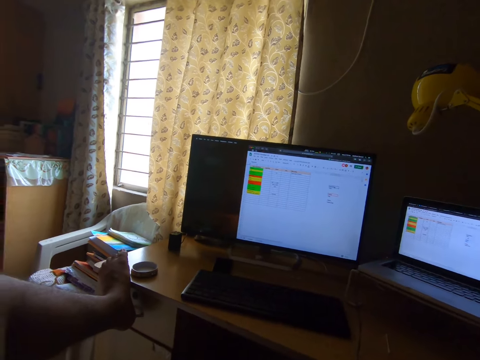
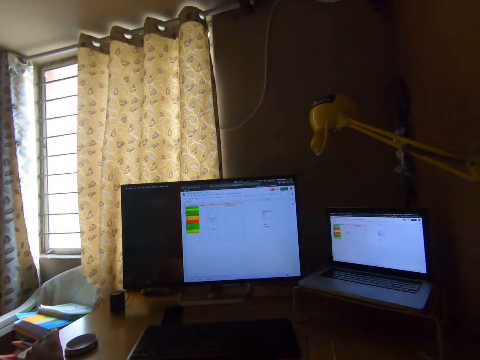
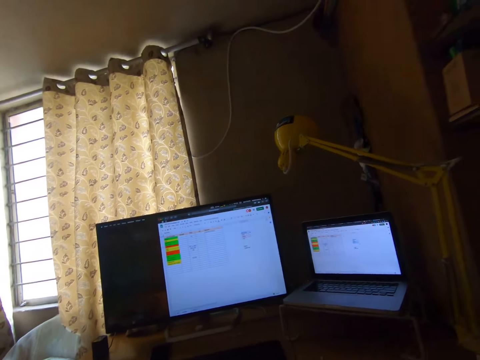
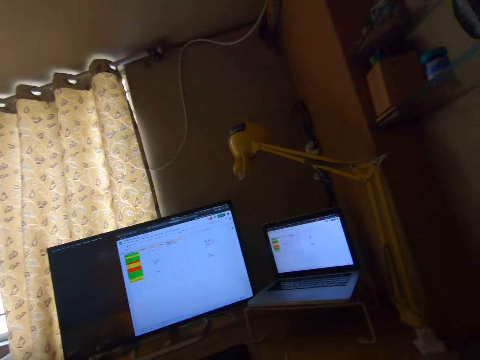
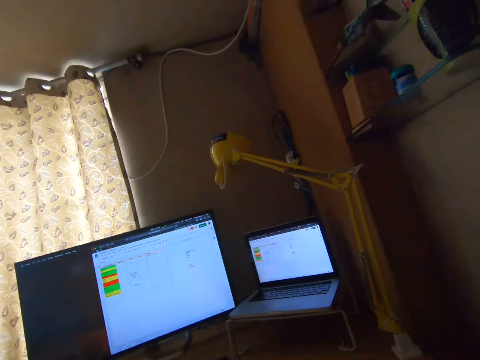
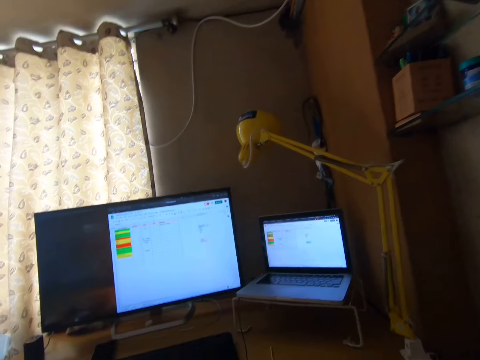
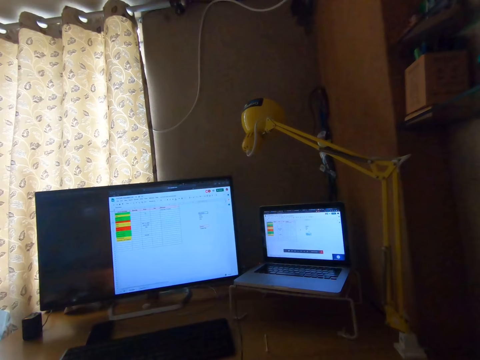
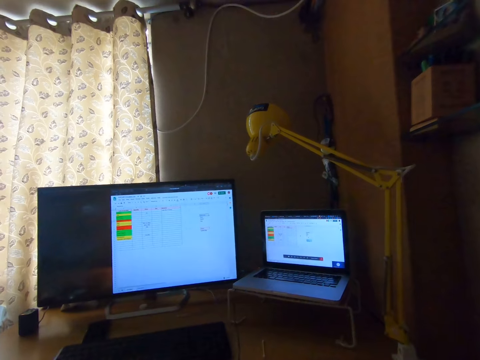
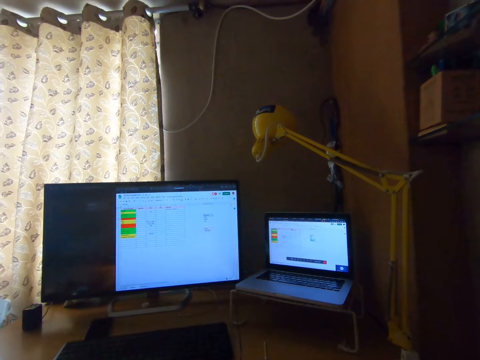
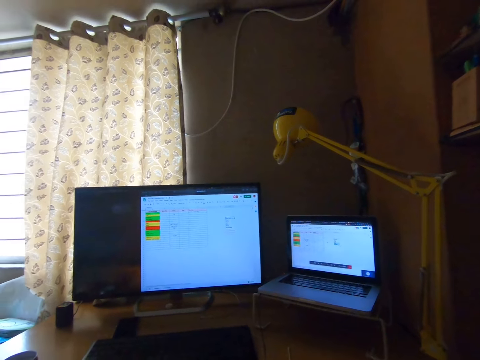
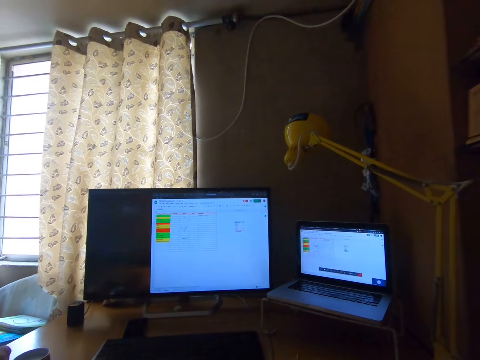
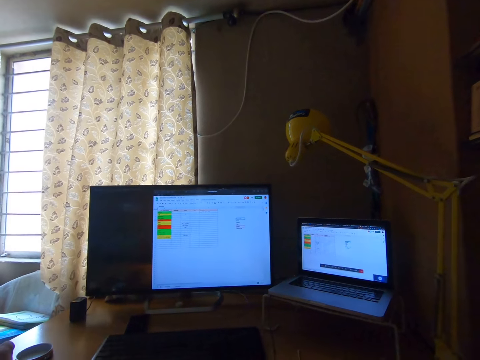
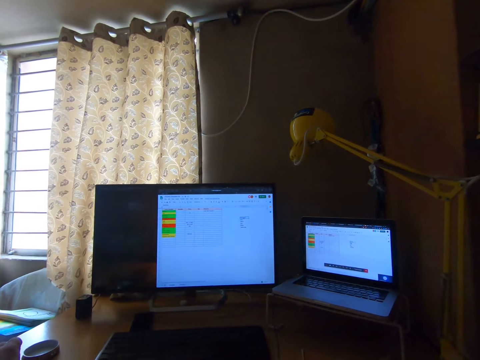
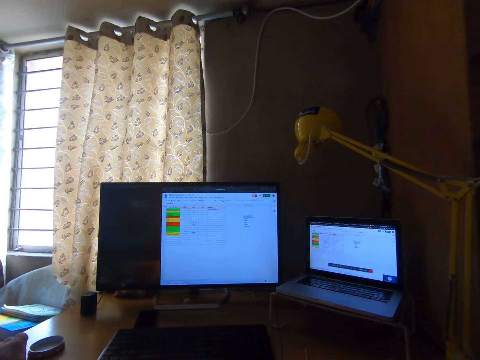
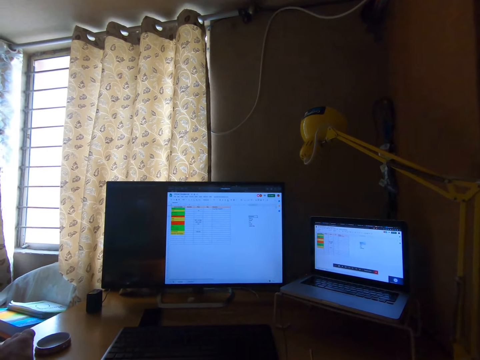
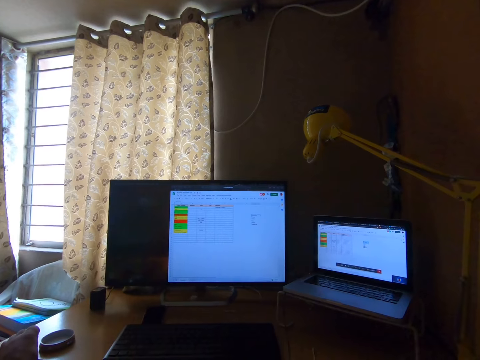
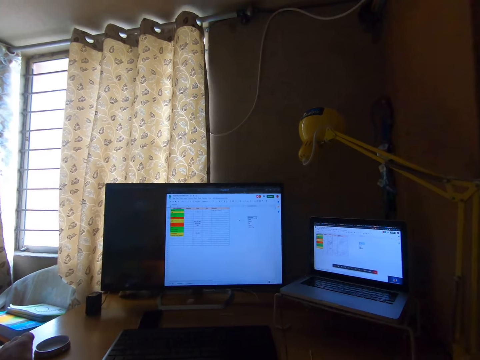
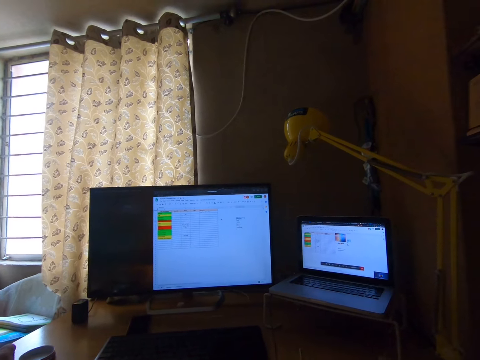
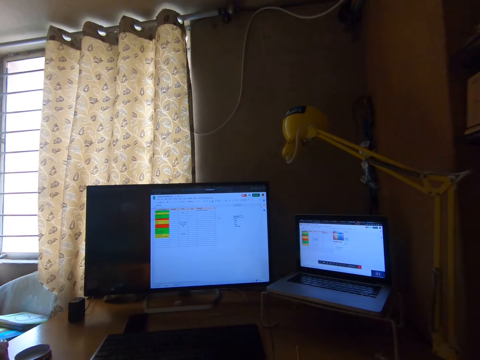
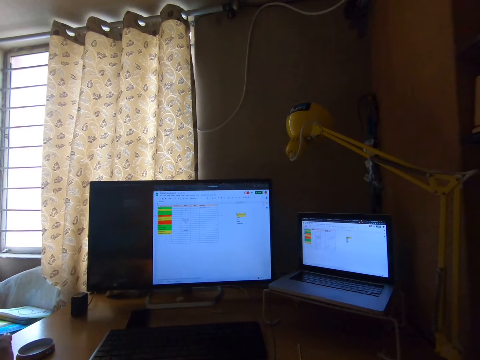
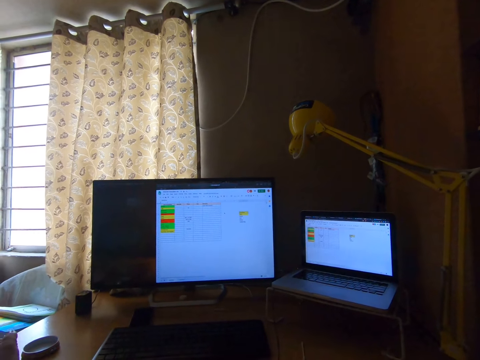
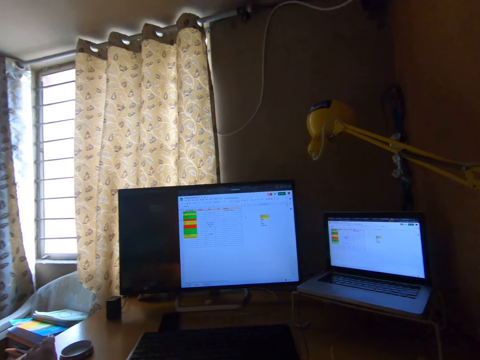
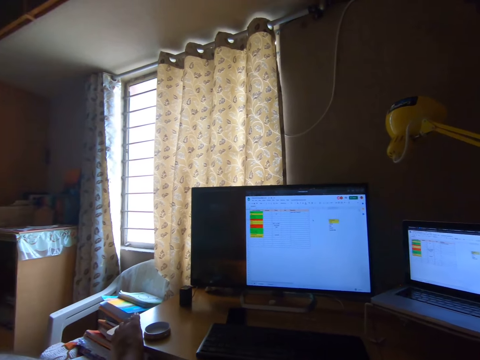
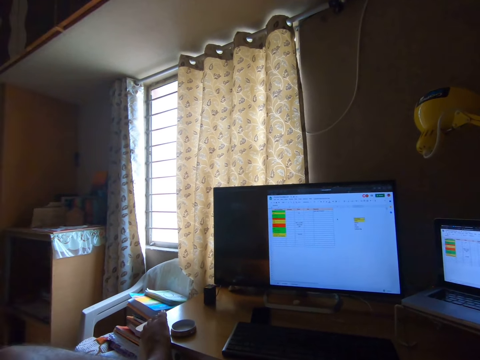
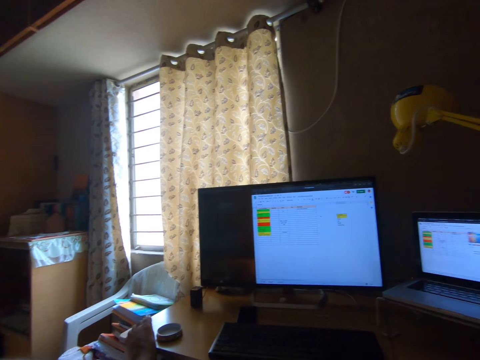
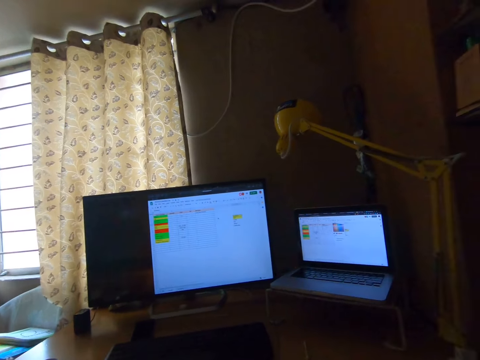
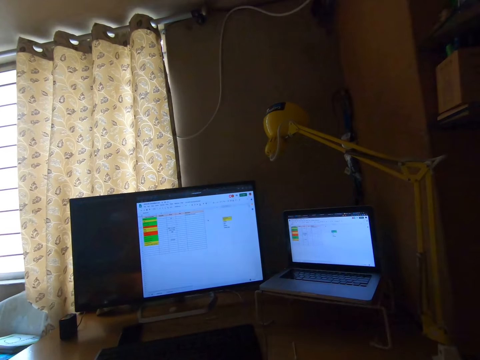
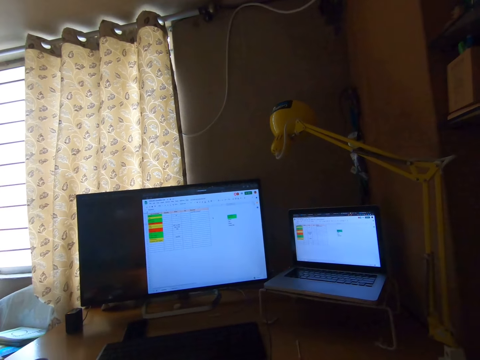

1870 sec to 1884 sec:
The camera wearer interacts on the real time call. They operate a laptop with a mouse. They look around. They operate the laptop with a mouse. They look at the desktop. They look around. They operate the laptop with a mouse.

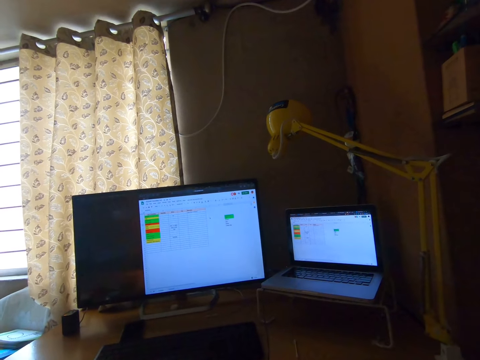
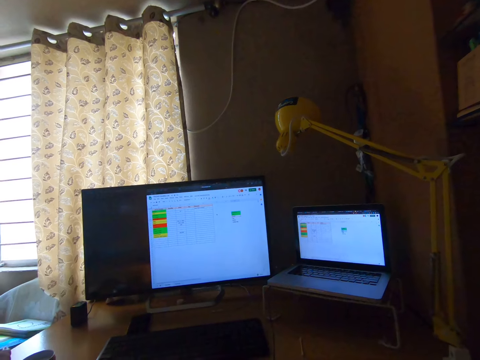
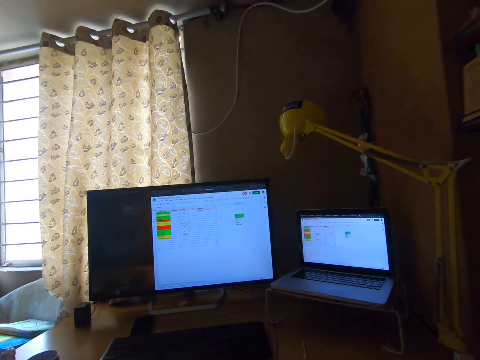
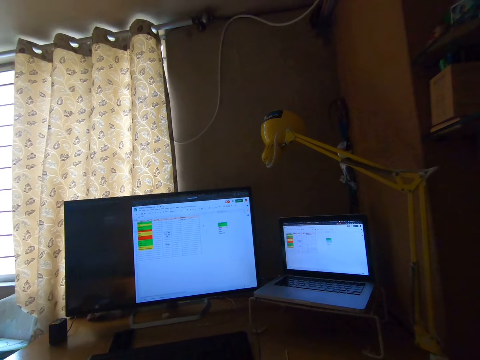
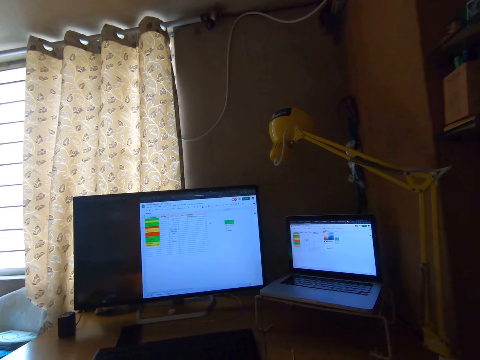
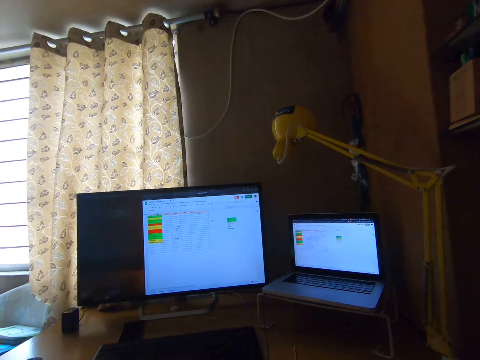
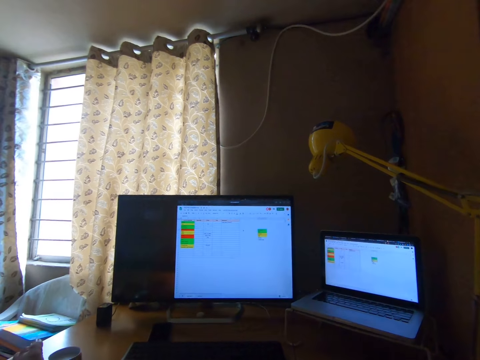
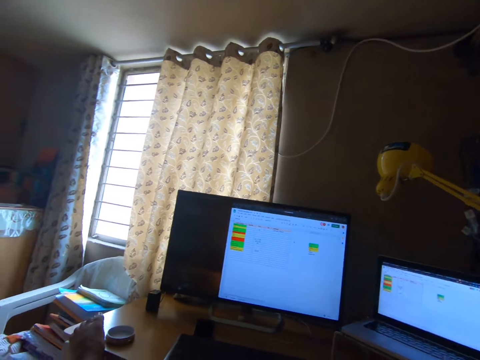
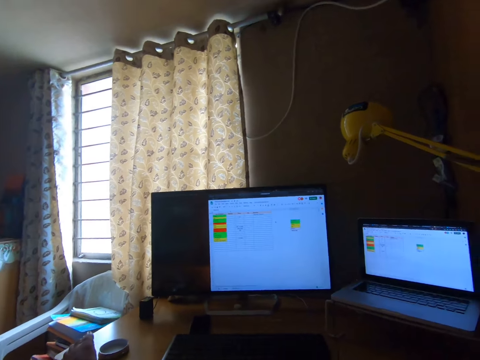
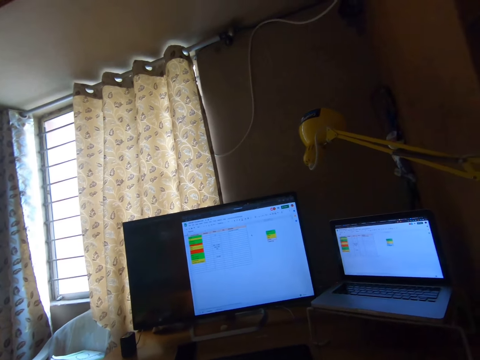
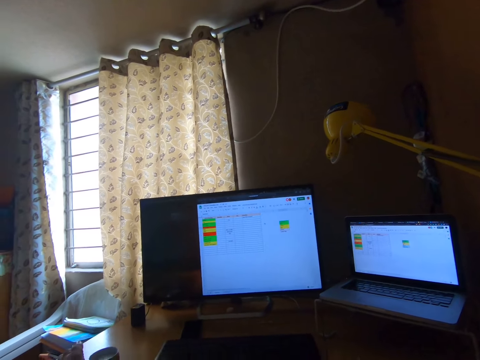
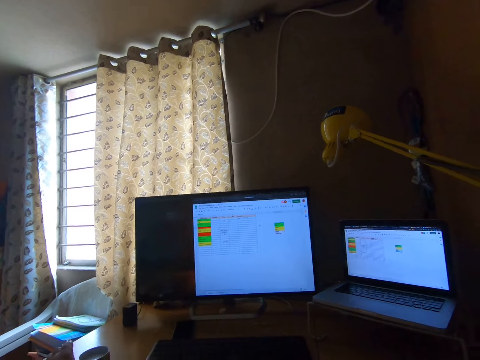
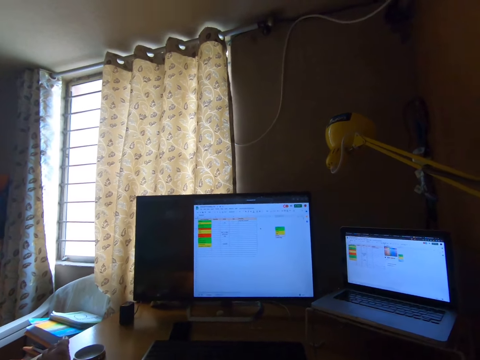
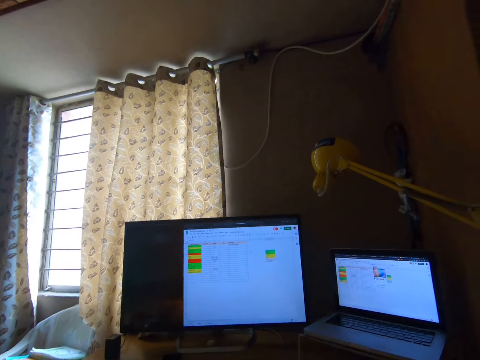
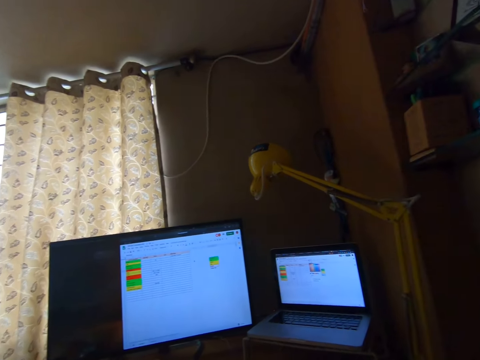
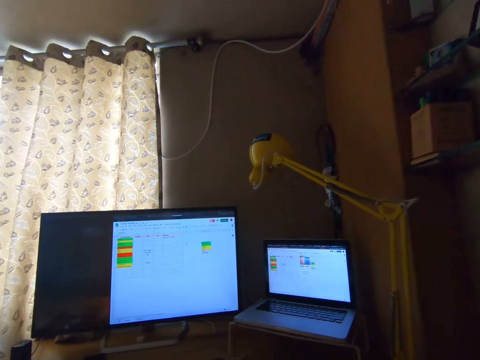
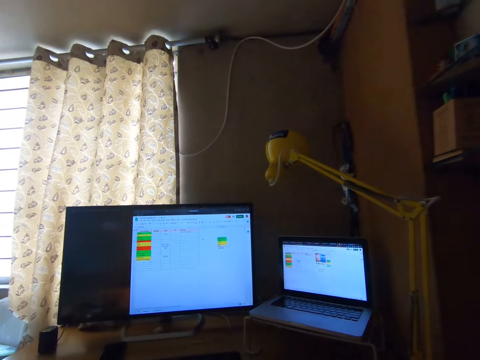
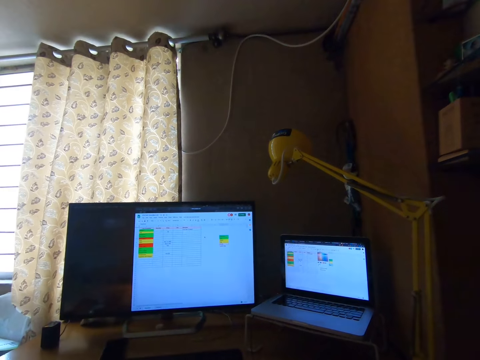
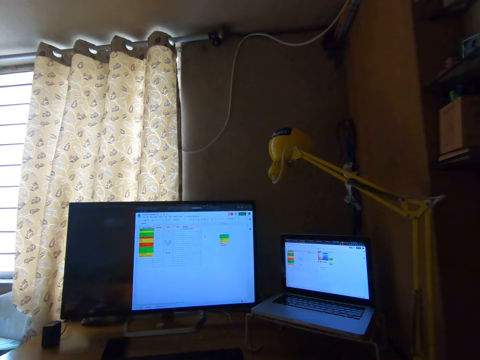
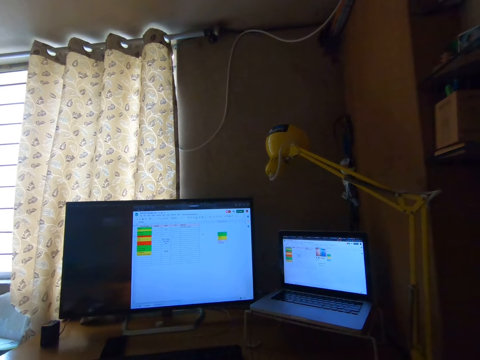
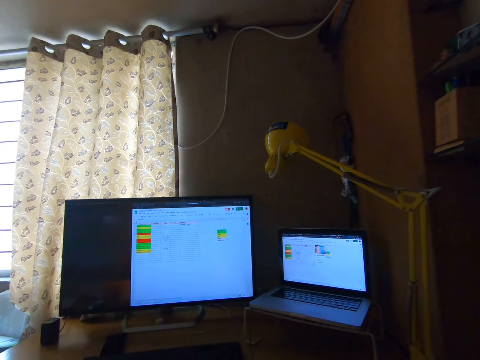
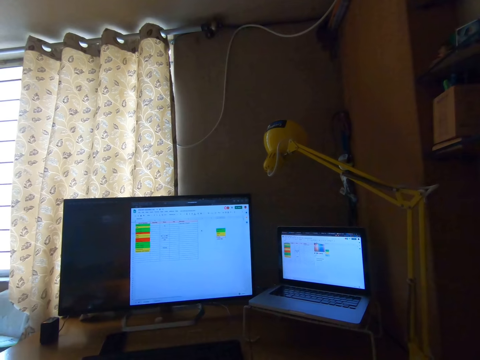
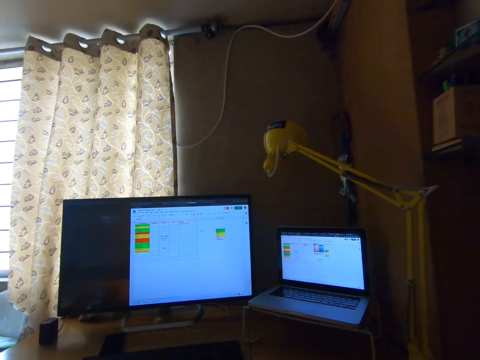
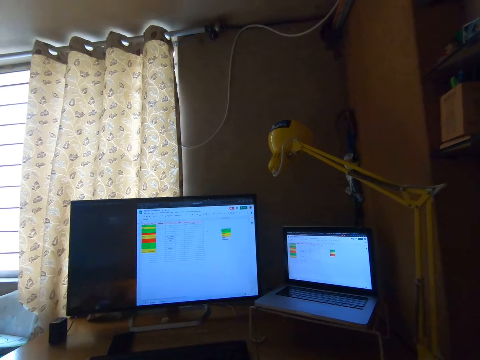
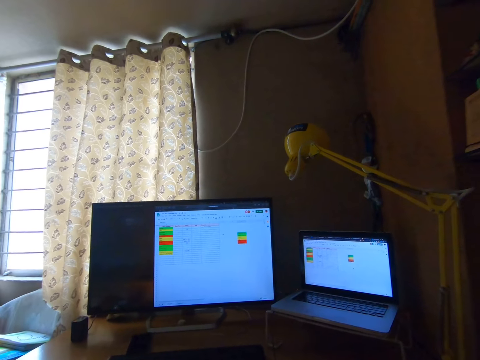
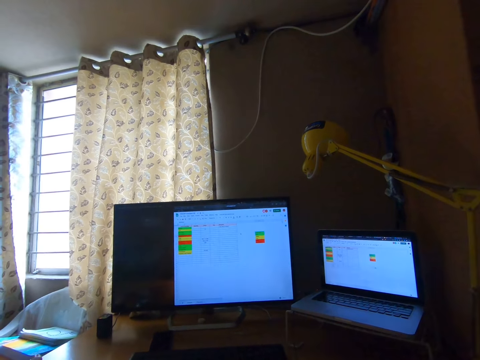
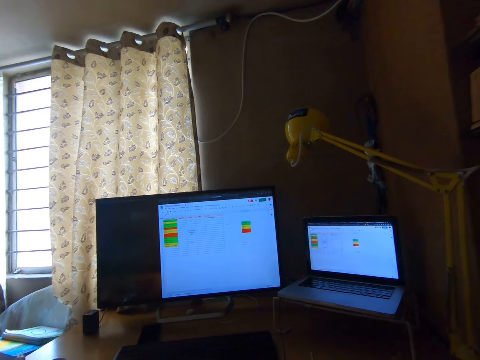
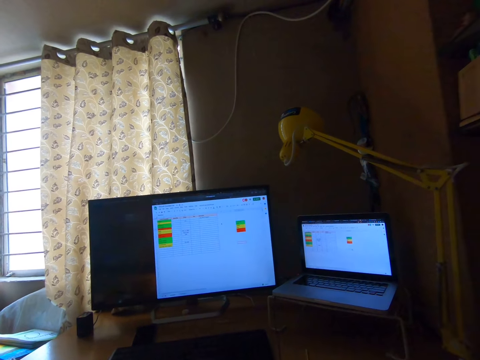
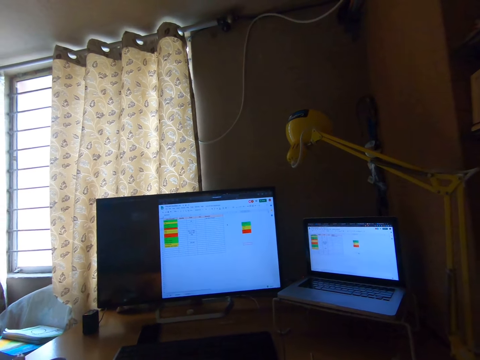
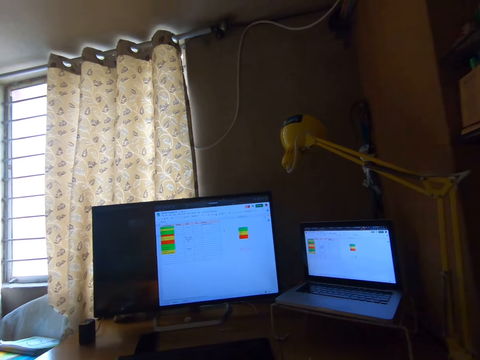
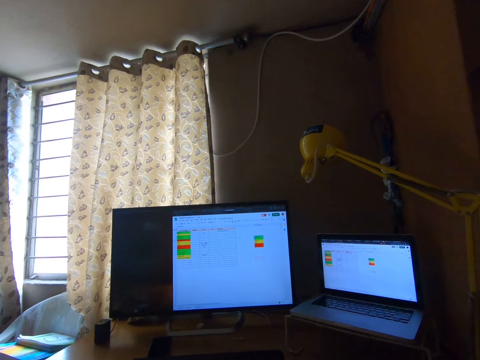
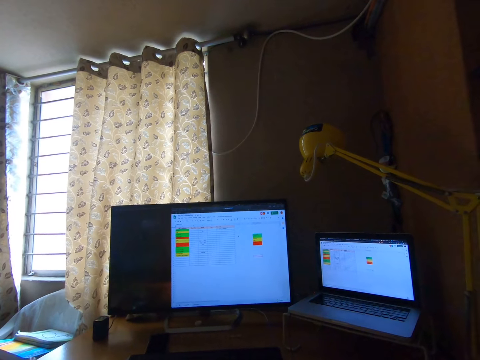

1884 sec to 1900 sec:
The camera wearer looks at the laptop. He operates the laptop with a mouse. He looks around. He adjusts his camera. He operates the laptop with a mouse. He looks around. He edits the document on the computer screen. He continues to work on the desktop. He looks around.
